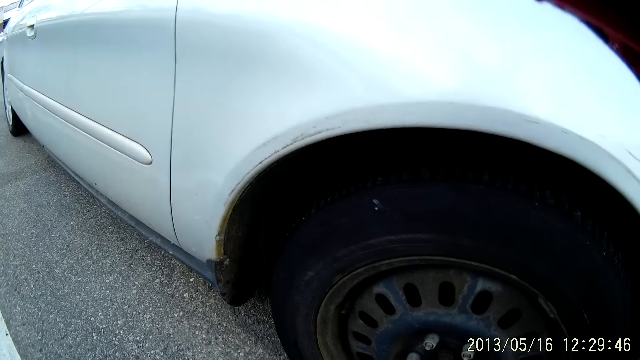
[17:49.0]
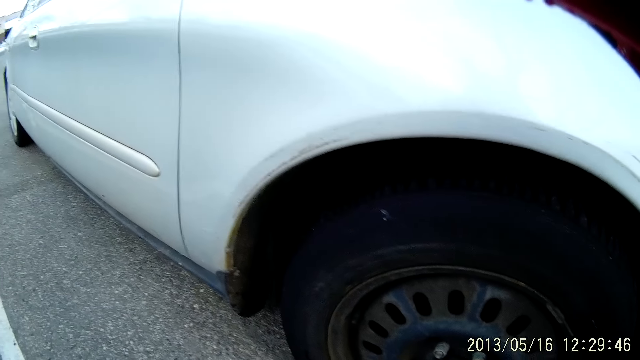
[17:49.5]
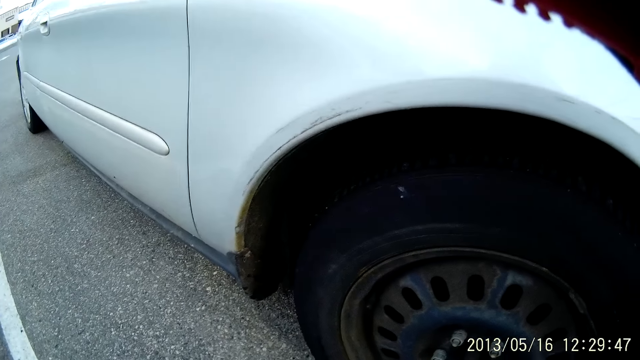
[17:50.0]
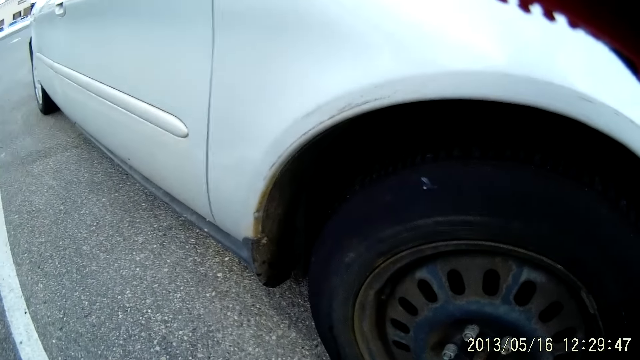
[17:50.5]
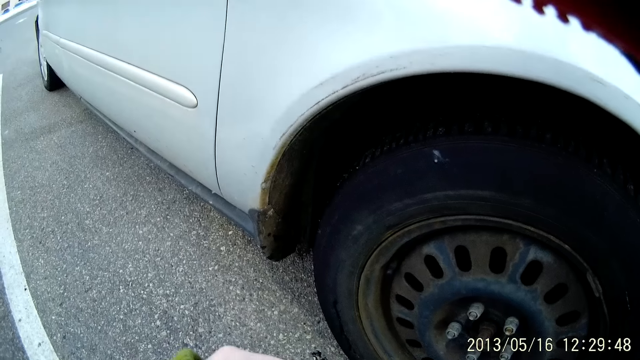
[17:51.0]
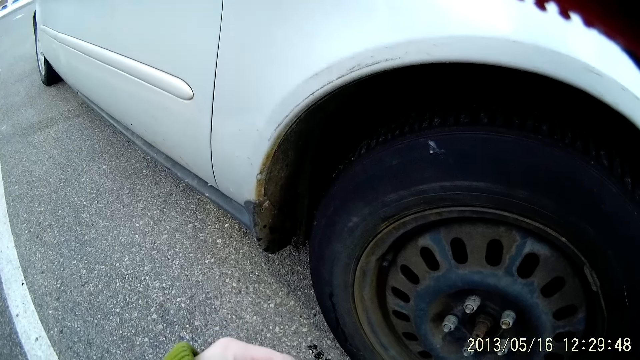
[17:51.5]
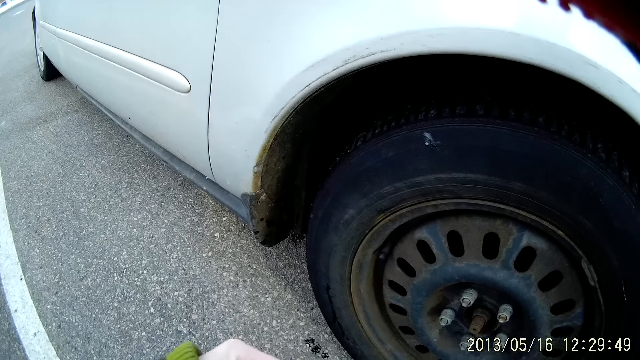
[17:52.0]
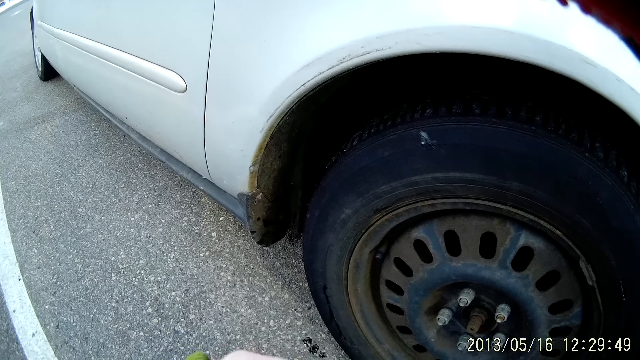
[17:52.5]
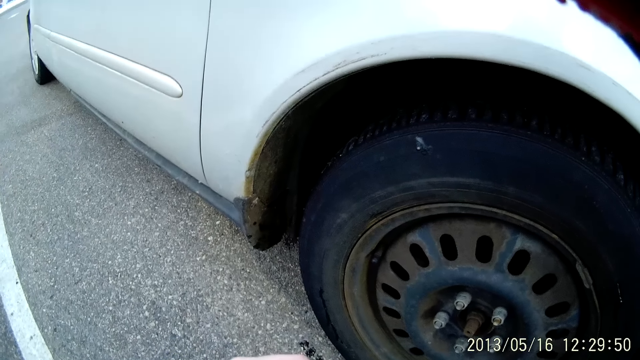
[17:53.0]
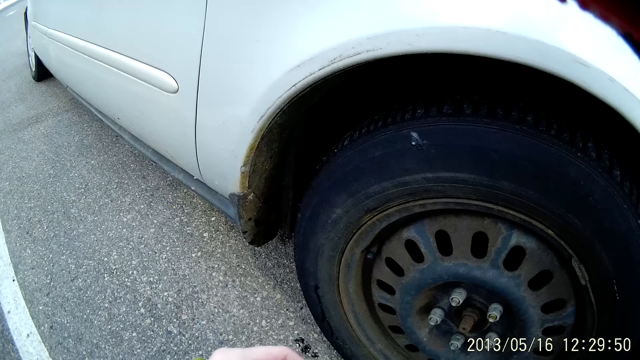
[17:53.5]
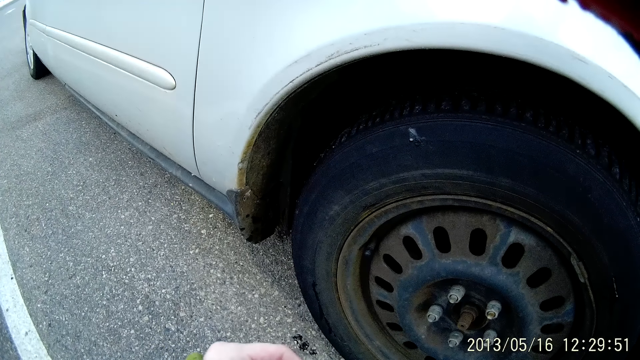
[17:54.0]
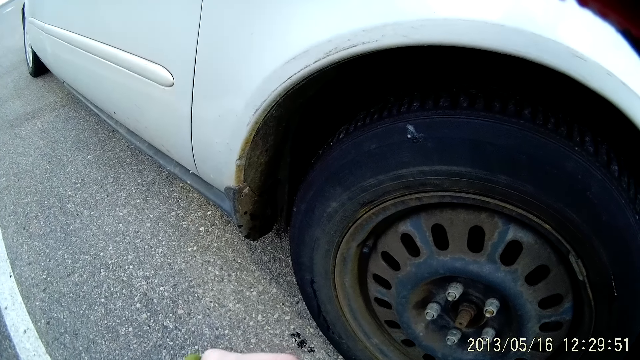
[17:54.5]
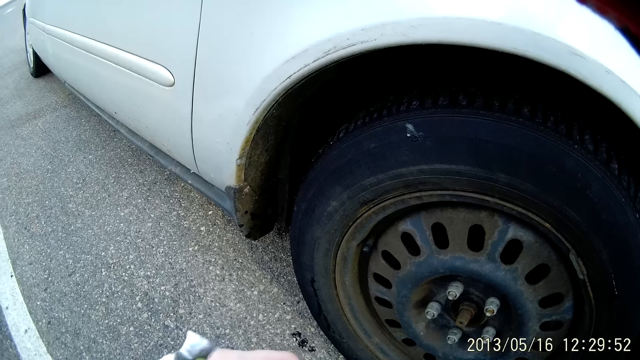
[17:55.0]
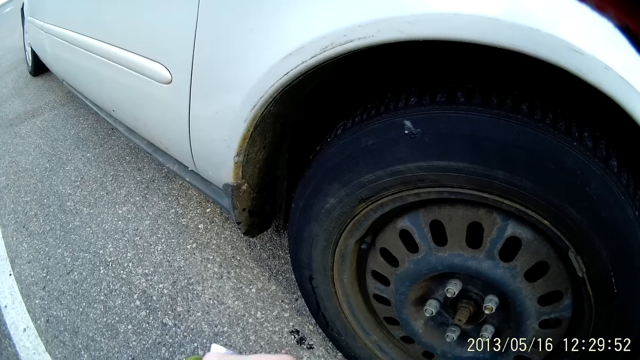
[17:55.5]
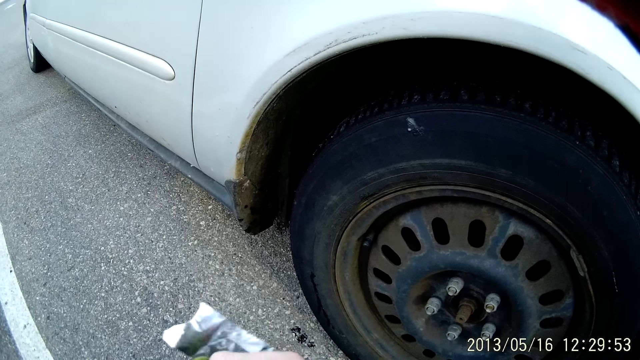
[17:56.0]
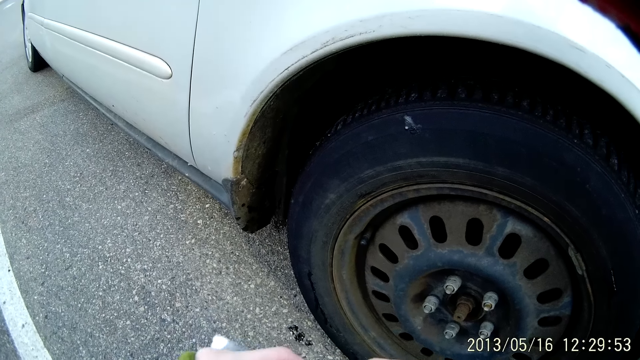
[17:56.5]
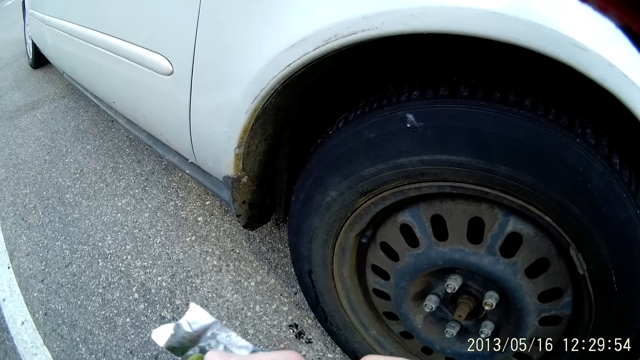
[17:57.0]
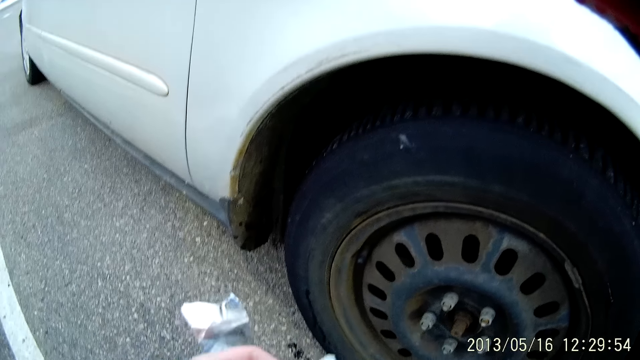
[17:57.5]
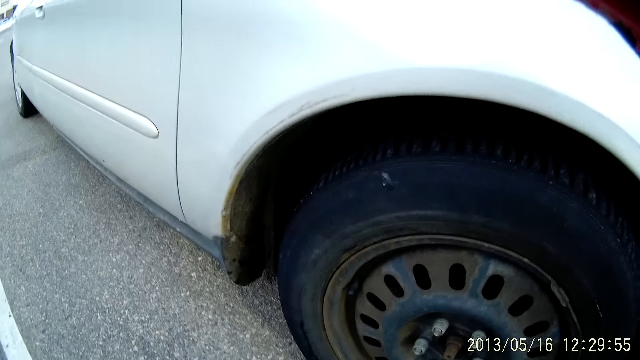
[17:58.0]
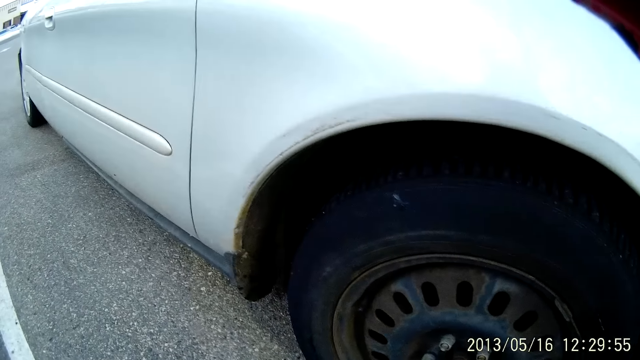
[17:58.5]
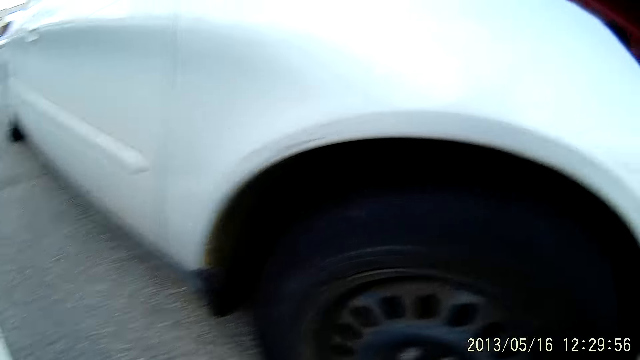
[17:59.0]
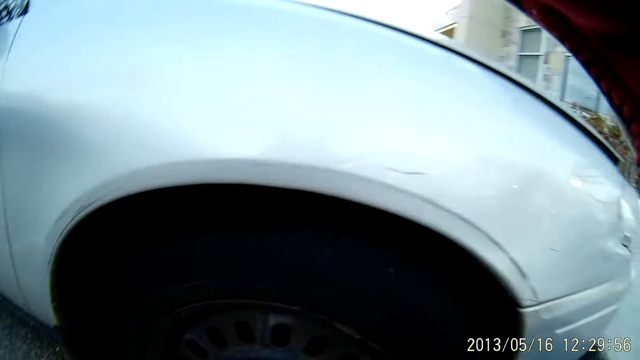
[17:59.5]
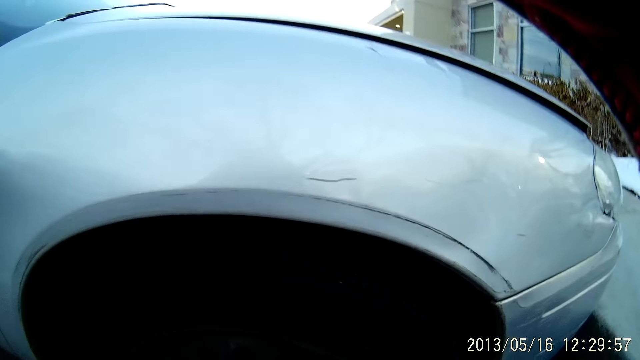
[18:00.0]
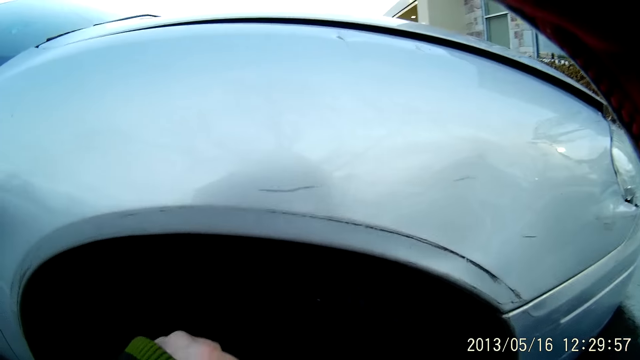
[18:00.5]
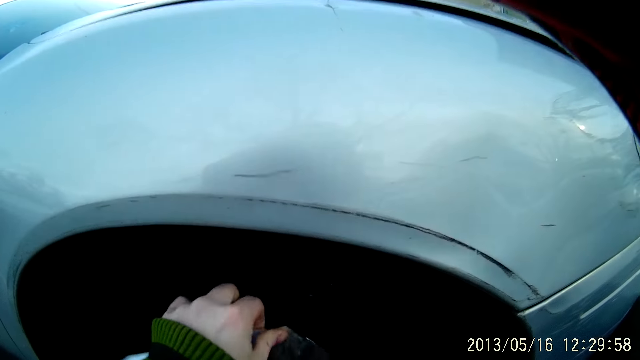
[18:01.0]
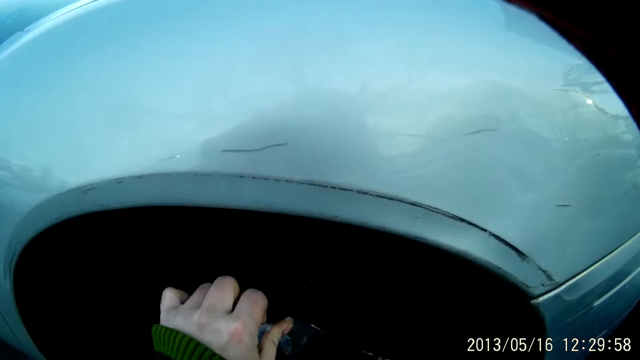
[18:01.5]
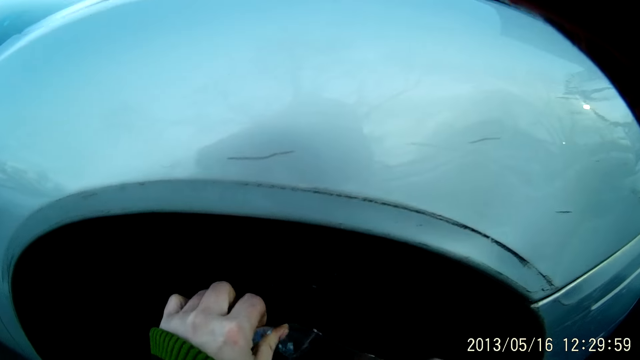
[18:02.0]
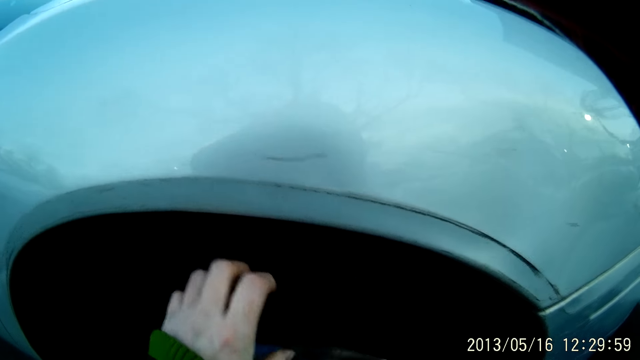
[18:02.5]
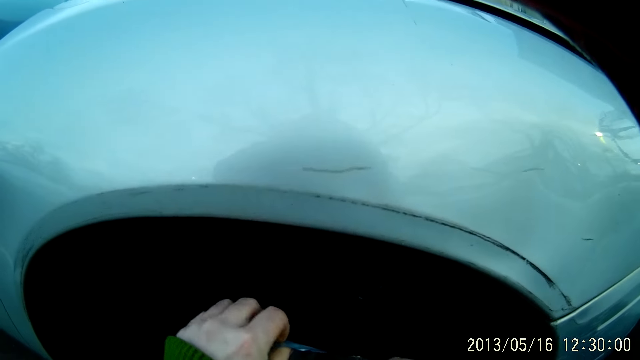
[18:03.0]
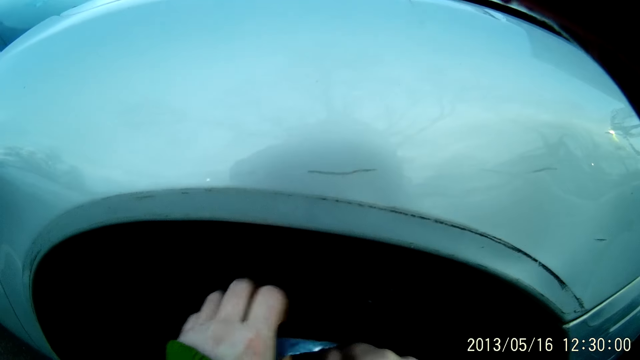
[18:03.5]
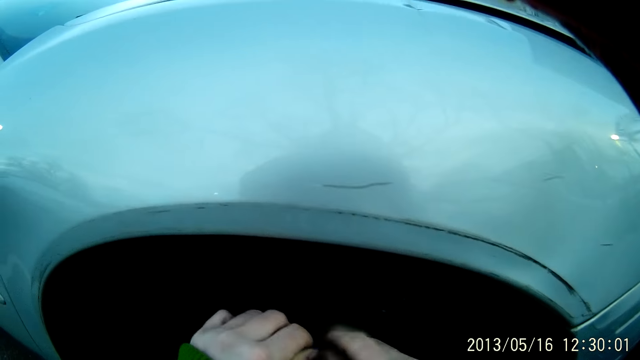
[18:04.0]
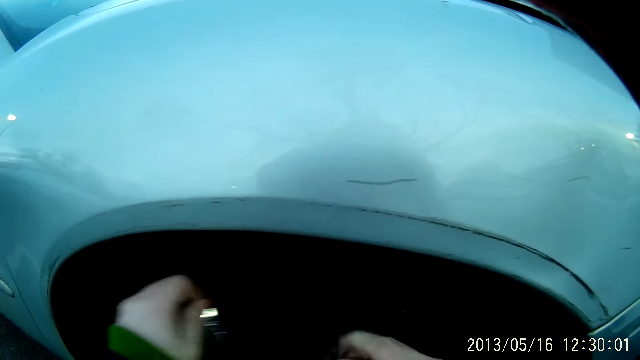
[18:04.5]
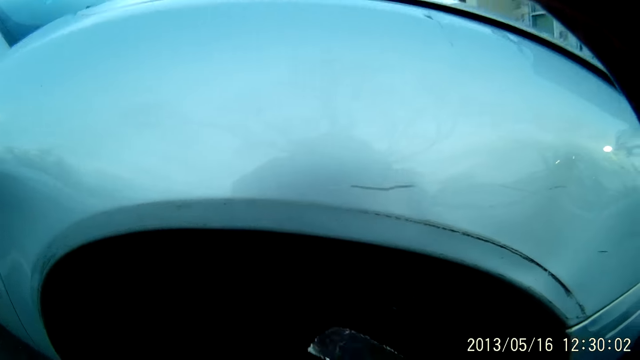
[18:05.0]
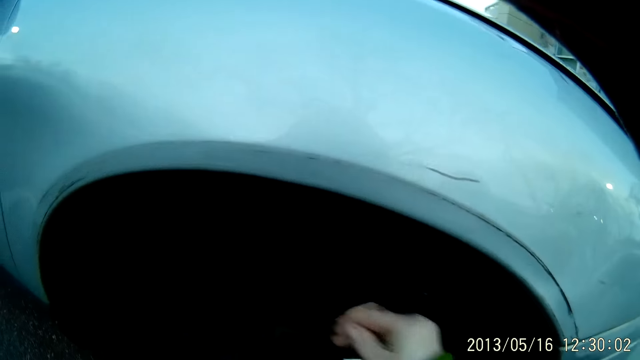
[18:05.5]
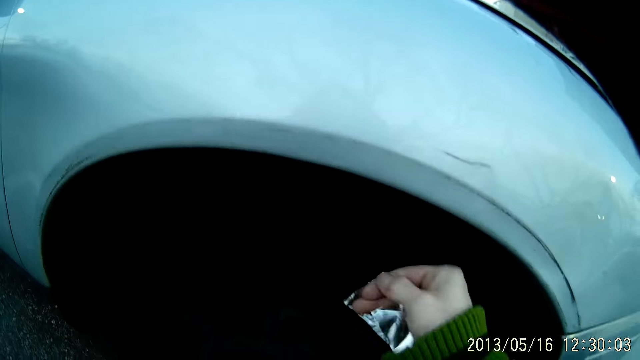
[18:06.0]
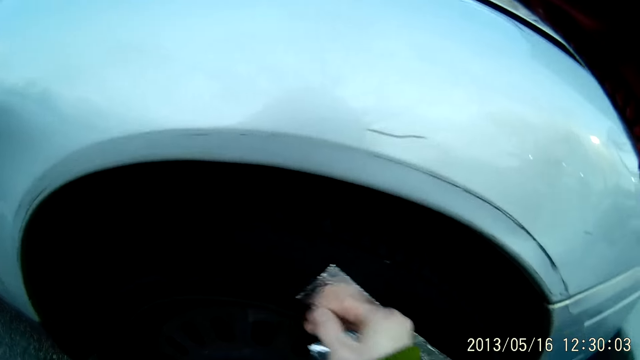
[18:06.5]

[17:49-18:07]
The camera wearer sticks the paper on the tyre. They fix the car tire.

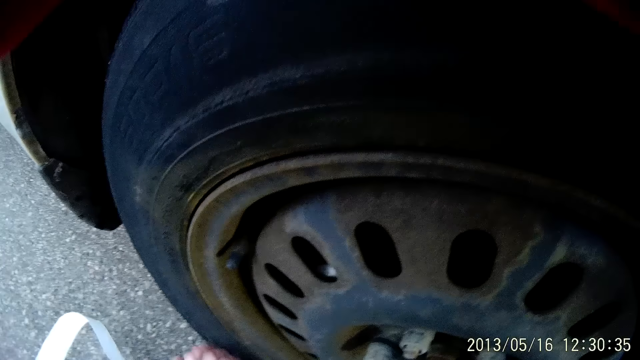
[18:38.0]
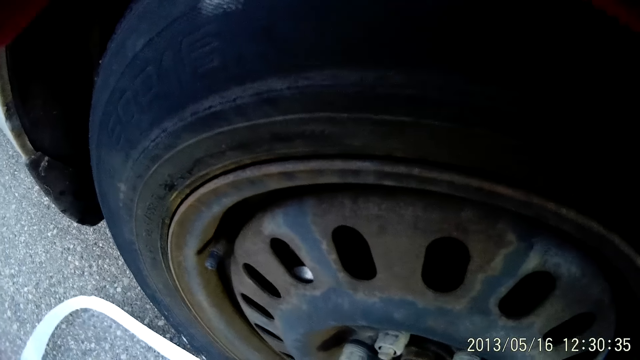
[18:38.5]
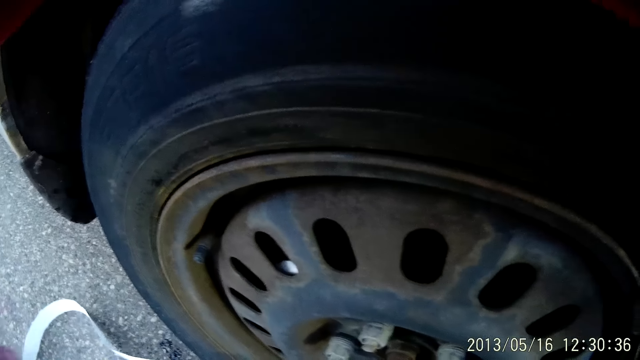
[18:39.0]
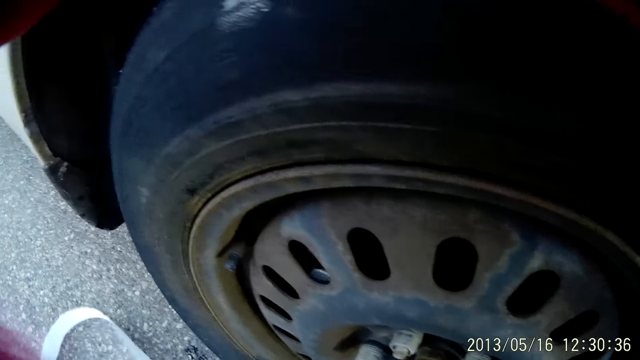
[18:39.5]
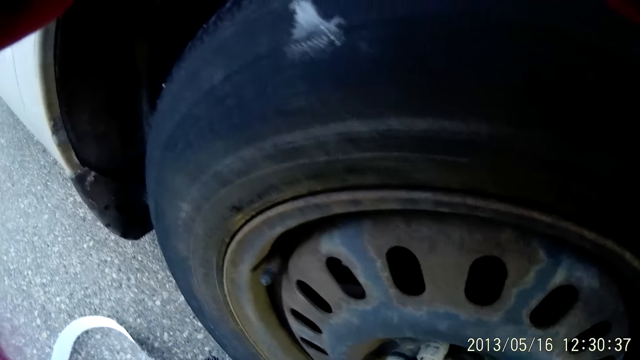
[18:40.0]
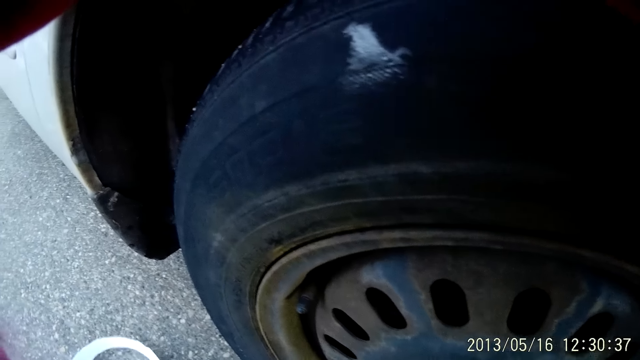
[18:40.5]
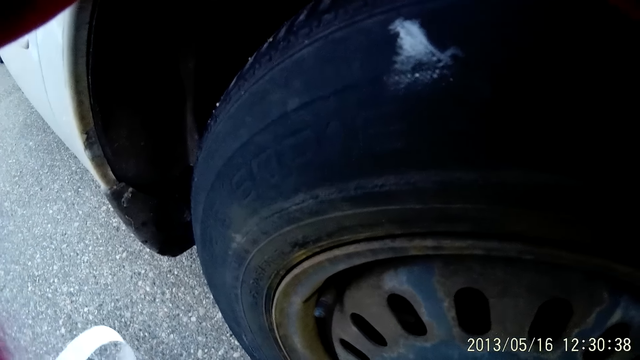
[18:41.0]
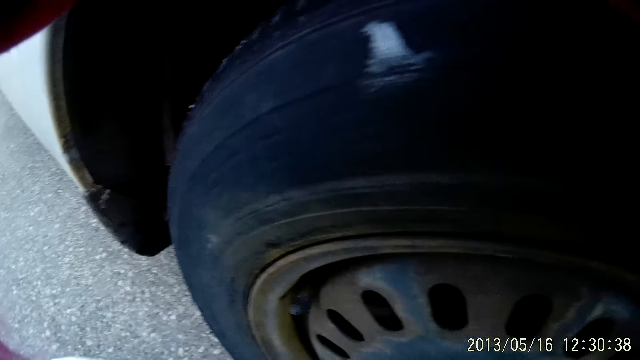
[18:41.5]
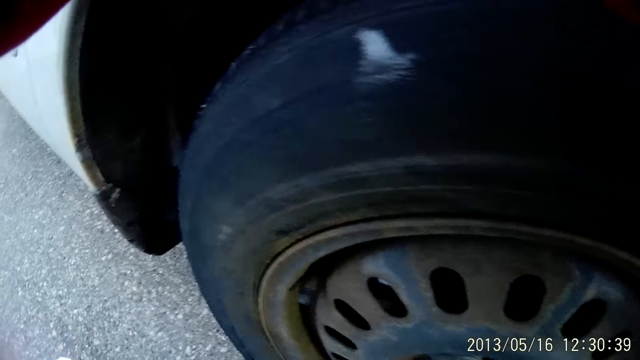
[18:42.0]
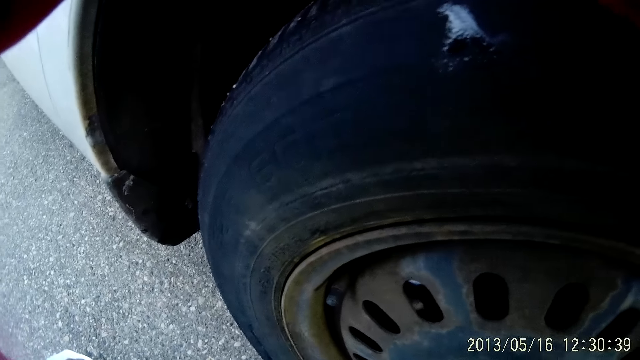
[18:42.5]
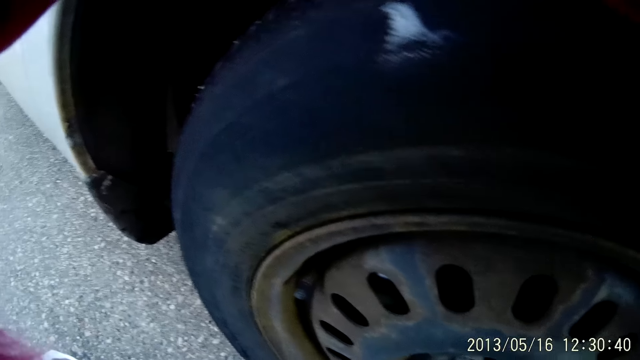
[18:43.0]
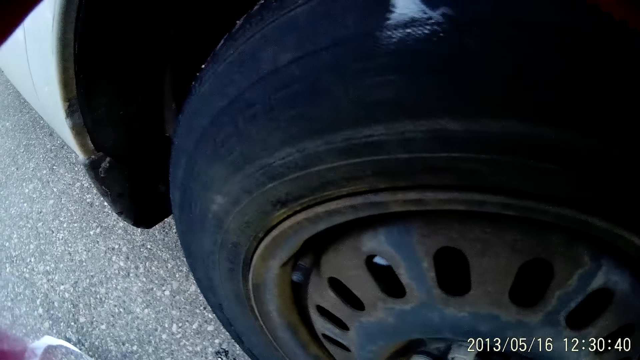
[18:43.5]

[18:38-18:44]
The camera wearer does something.
